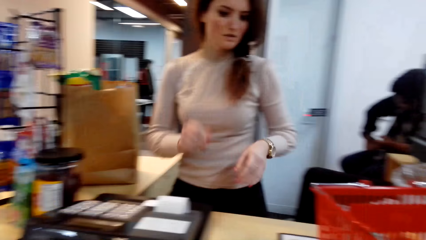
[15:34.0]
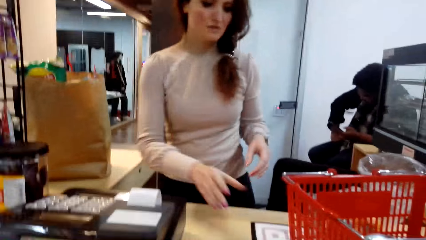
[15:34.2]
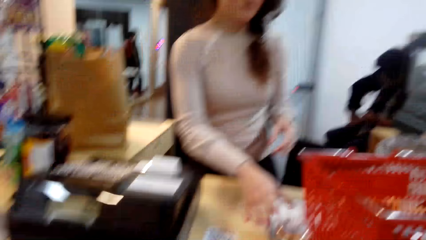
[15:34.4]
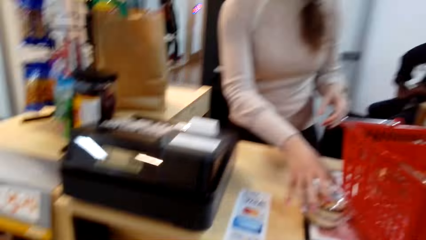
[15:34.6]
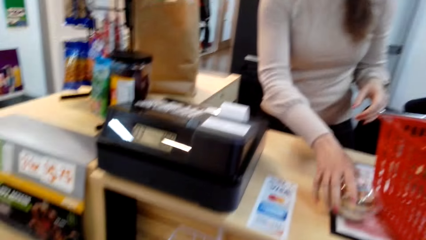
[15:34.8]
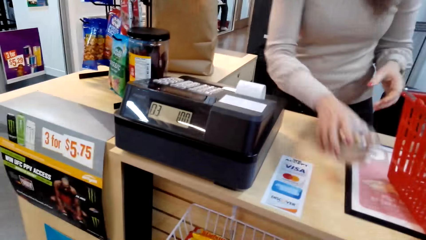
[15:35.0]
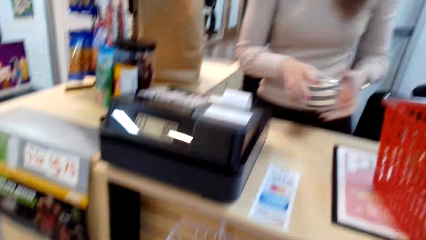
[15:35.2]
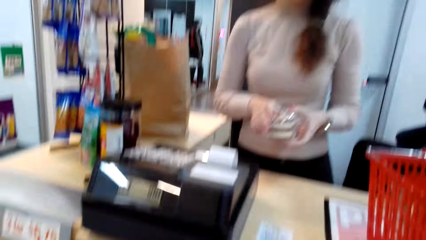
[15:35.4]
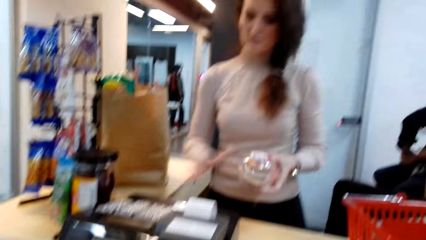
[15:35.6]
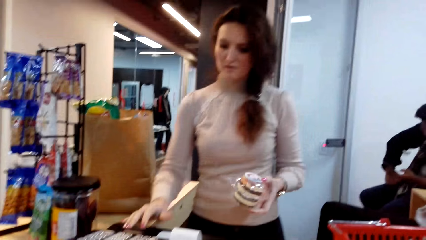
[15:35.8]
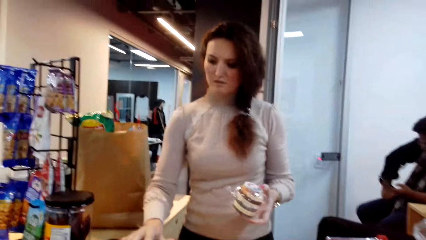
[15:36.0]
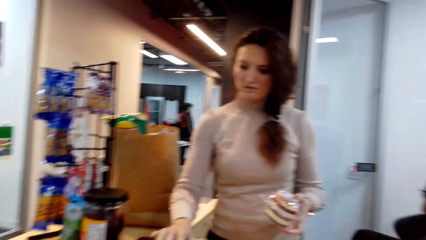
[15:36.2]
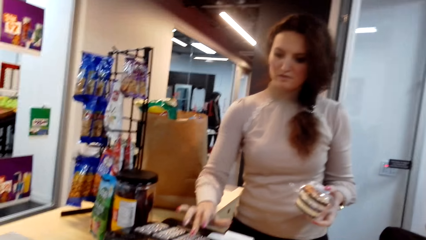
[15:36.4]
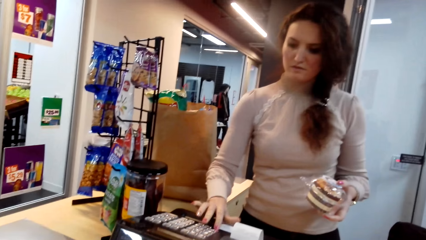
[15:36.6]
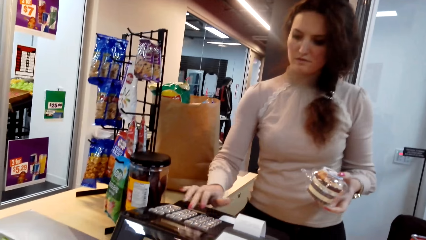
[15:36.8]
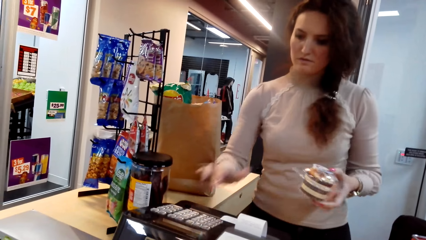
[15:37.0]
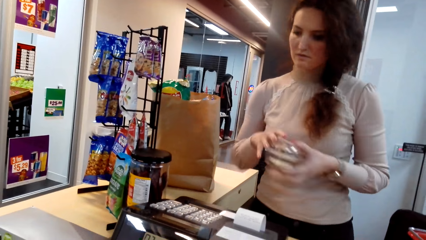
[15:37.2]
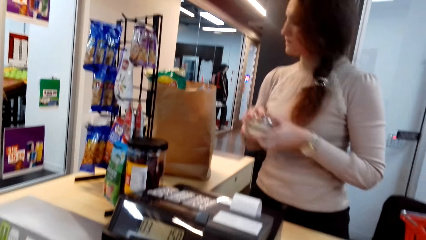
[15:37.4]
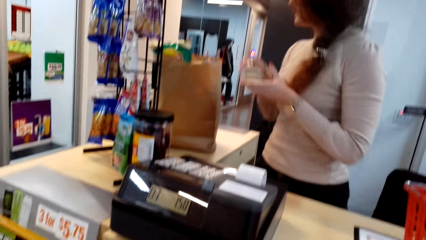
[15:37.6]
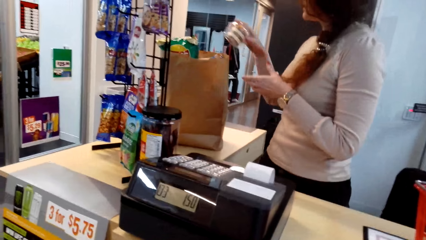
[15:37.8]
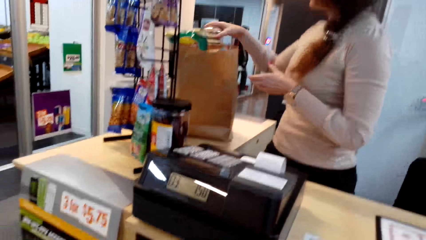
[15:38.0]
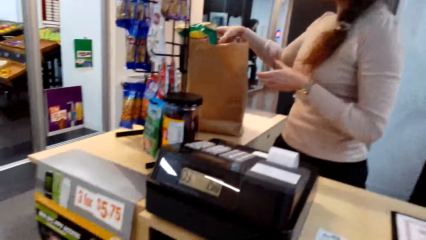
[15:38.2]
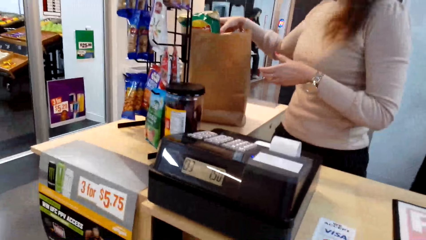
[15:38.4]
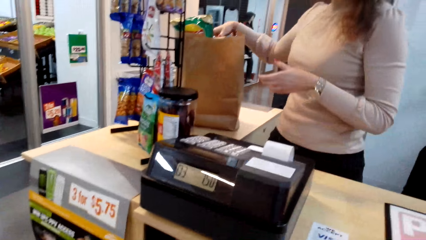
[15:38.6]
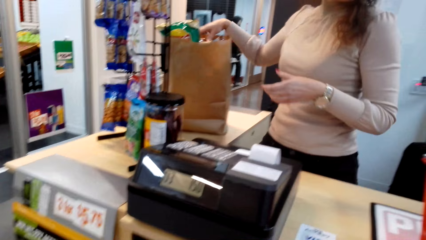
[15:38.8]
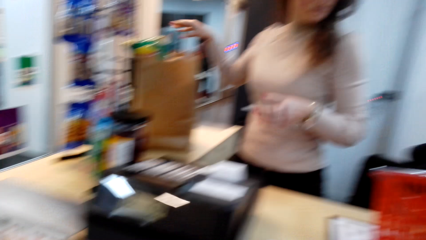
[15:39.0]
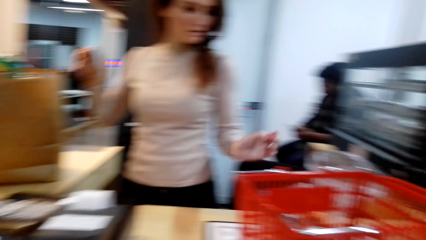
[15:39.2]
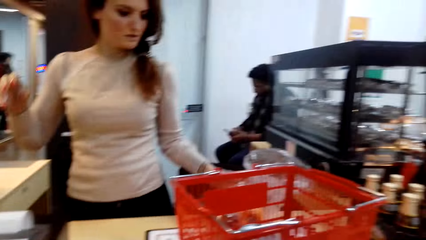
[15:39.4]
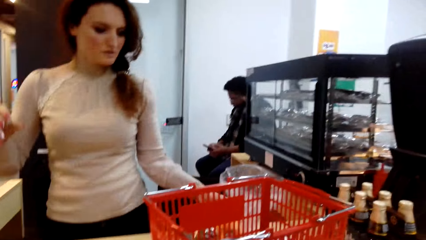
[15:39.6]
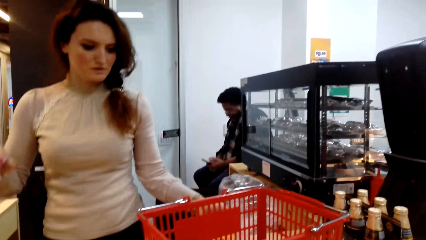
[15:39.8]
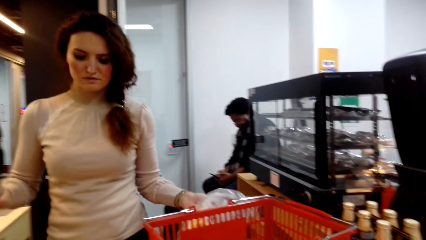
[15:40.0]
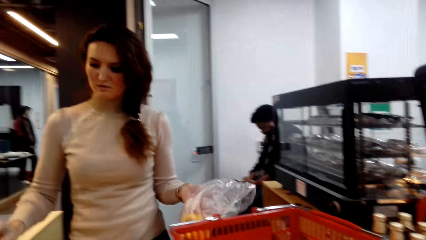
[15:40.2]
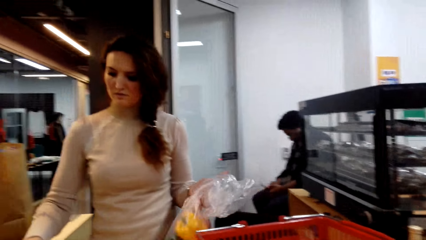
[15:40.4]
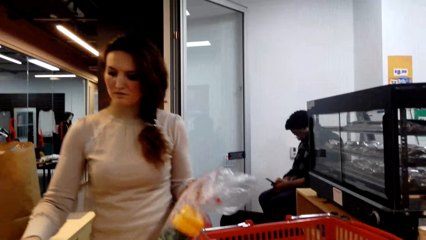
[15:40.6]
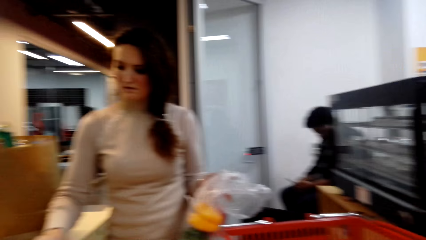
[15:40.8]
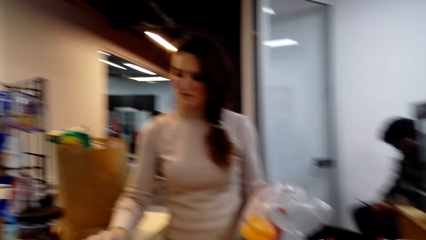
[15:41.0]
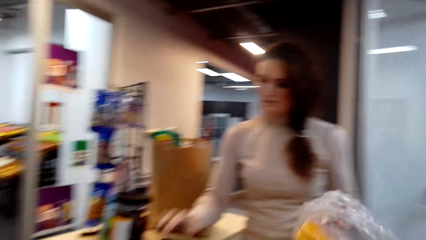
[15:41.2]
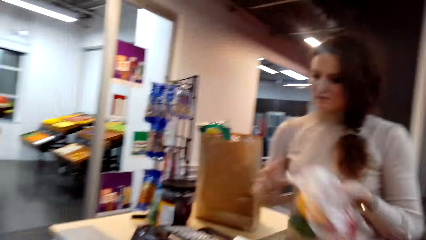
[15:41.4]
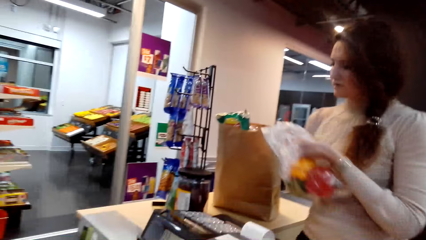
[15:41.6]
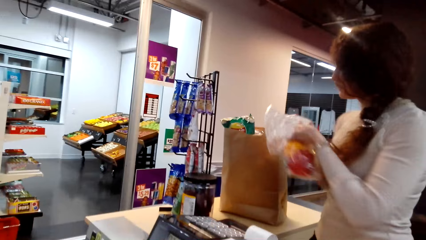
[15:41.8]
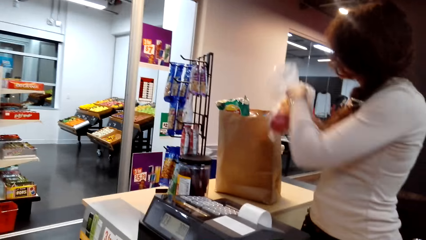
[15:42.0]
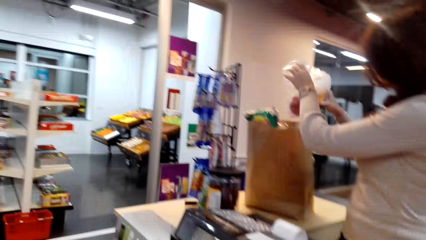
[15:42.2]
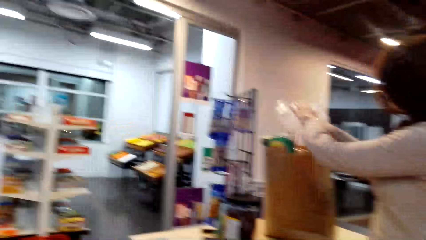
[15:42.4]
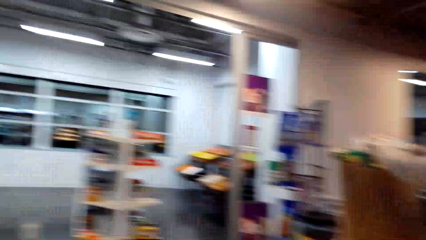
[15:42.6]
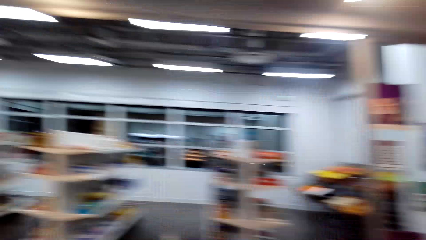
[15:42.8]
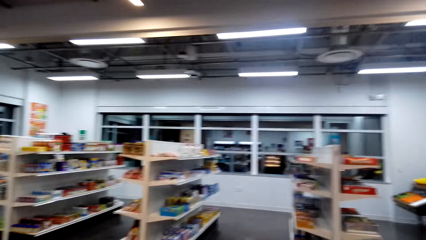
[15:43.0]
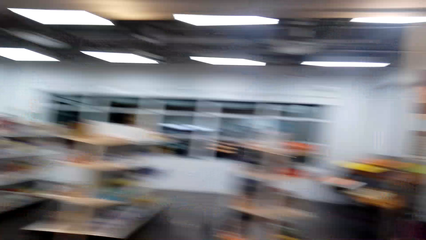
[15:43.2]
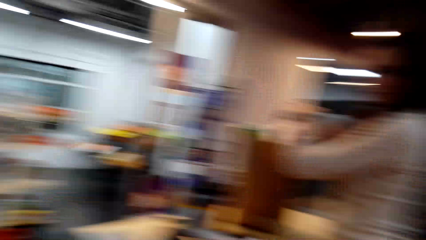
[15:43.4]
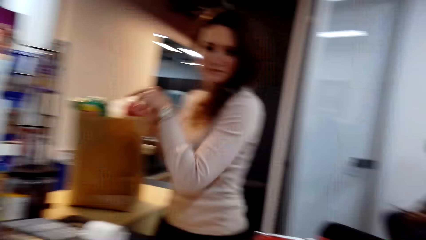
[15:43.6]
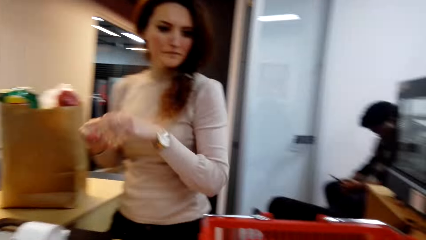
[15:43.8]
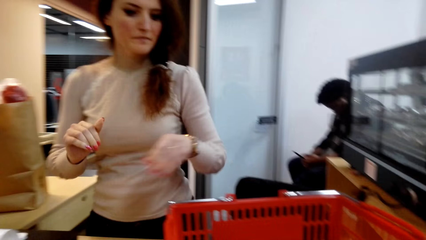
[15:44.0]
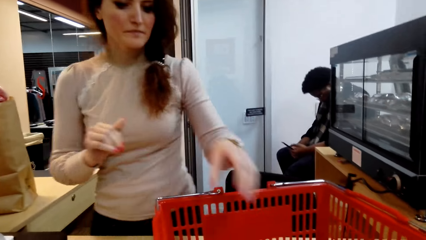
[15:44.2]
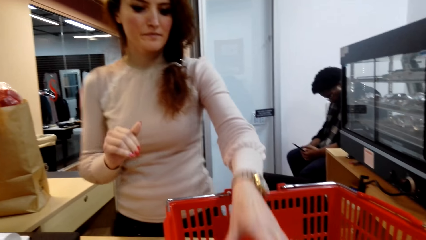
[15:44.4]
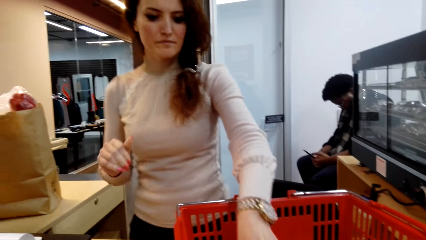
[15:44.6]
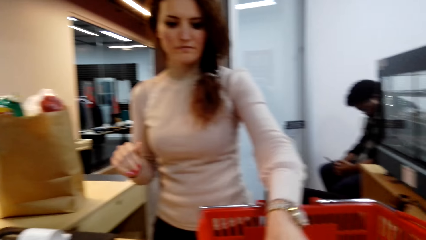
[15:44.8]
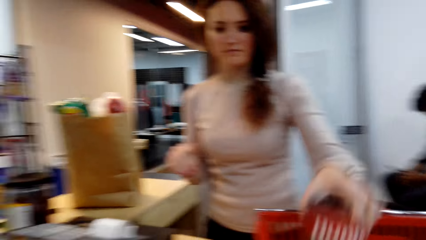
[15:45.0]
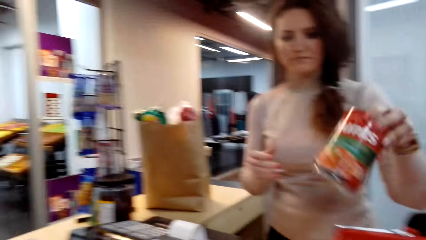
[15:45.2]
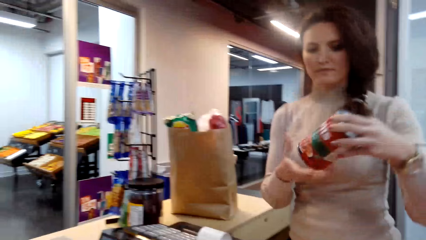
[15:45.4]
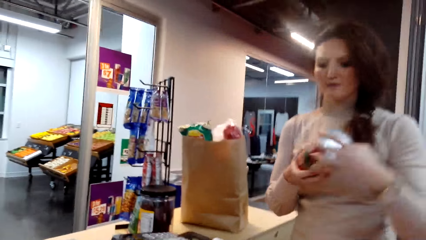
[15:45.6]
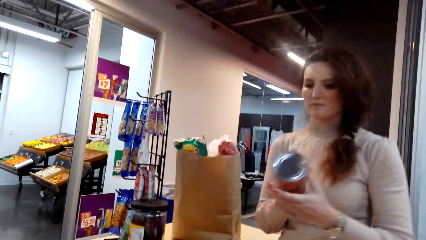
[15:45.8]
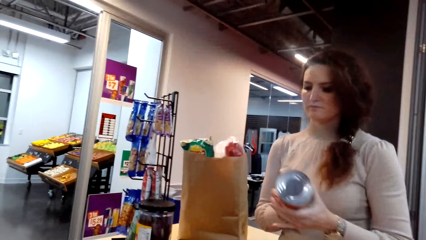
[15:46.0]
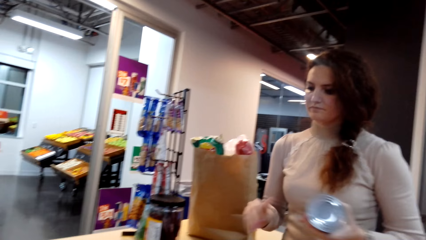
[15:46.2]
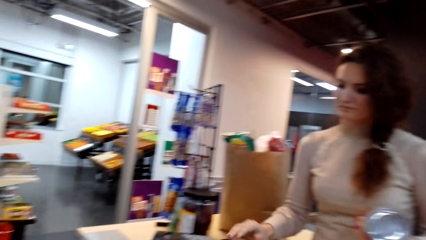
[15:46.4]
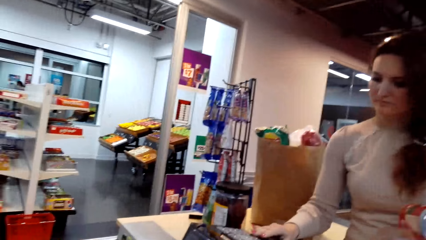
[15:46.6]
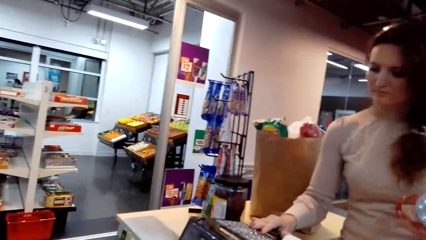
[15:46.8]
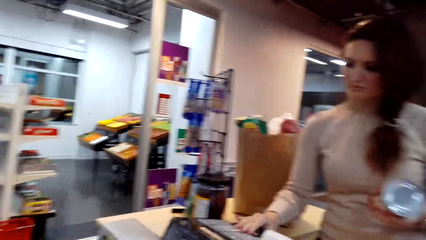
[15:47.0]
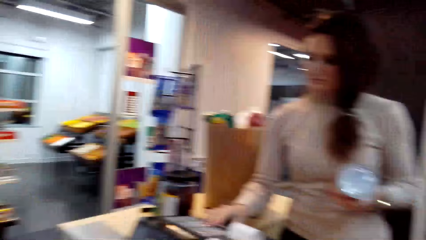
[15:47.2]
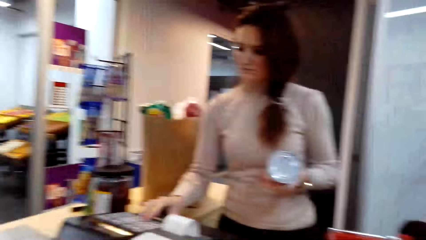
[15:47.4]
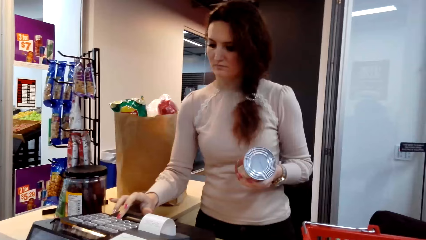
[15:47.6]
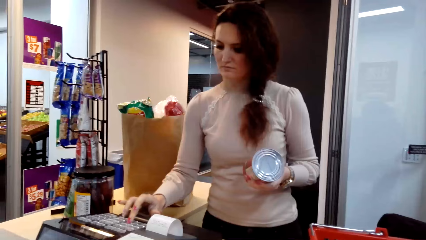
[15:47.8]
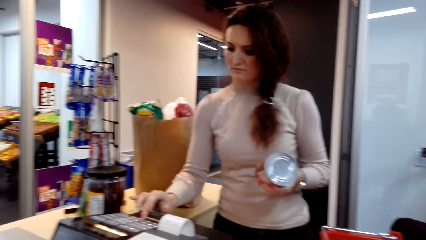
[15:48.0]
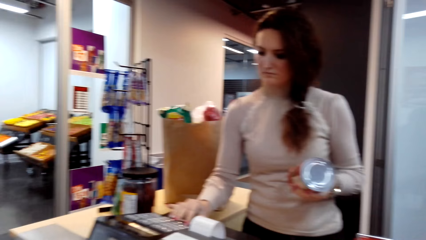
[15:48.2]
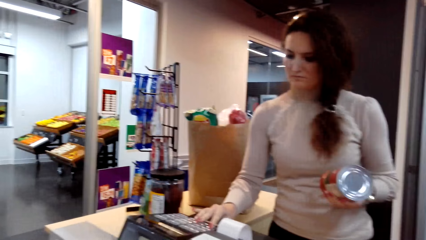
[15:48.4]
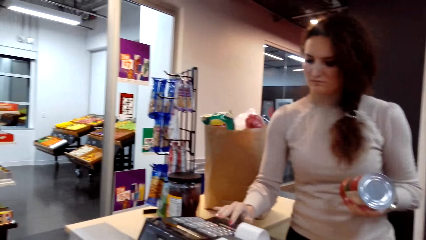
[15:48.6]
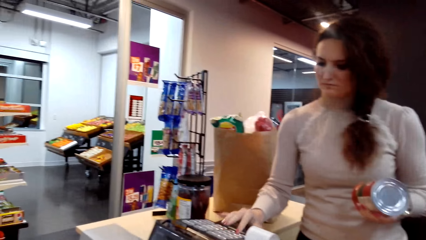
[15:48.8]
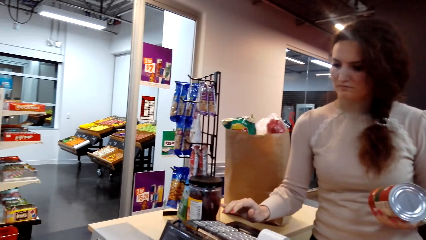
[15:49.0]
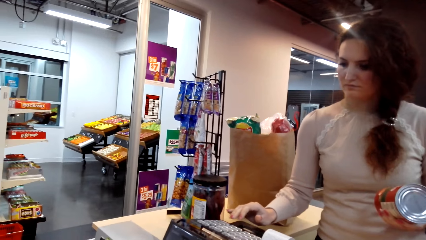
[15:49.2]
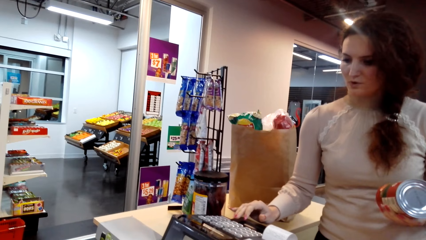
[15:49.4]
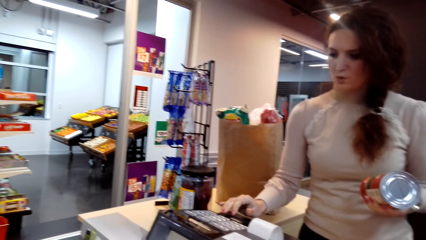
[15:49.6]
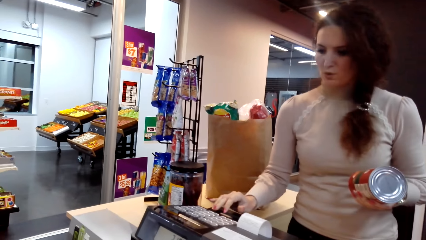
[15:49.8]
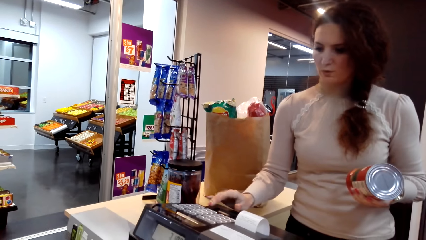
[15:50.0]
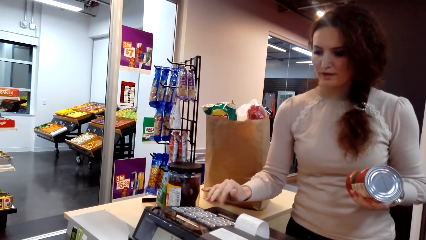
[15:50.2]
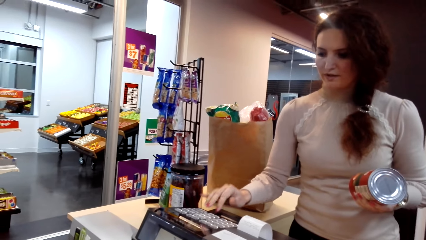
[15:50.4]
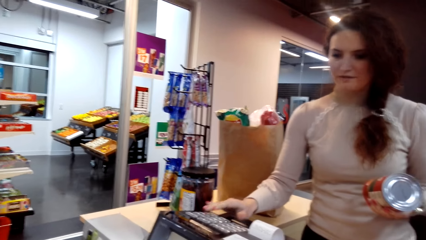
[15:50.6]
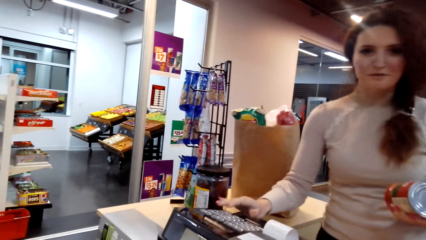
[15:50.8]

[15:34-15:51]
A lady picks a product from the counter. The lady presses the cash register. The lady picks a product from the counter. The lady puts the product in the bag. The lady picks a tin from the shopping basket. The lady presses the cash register.
